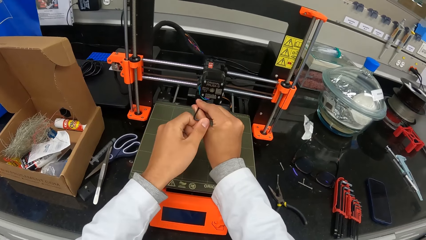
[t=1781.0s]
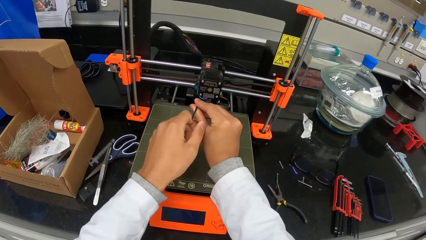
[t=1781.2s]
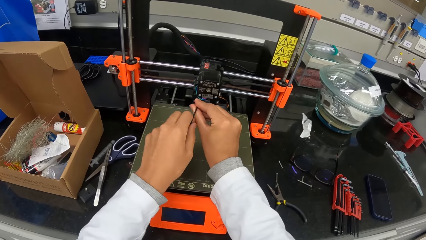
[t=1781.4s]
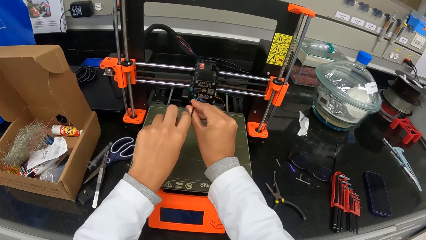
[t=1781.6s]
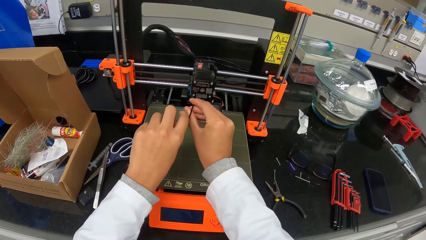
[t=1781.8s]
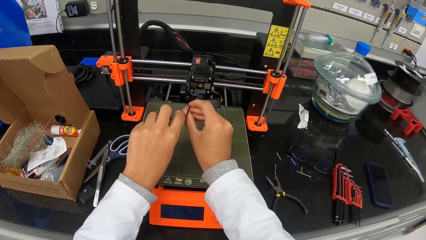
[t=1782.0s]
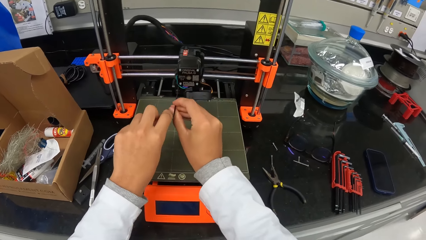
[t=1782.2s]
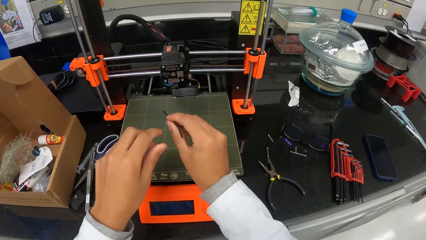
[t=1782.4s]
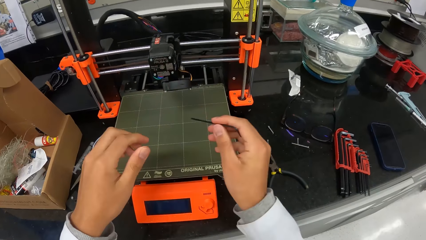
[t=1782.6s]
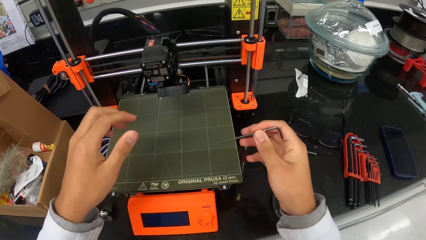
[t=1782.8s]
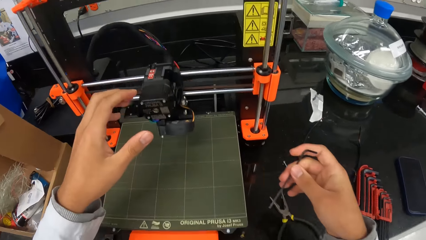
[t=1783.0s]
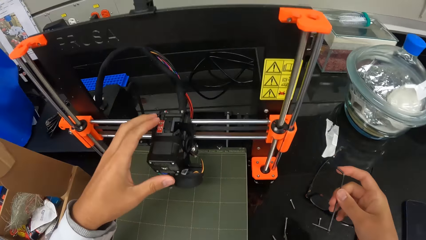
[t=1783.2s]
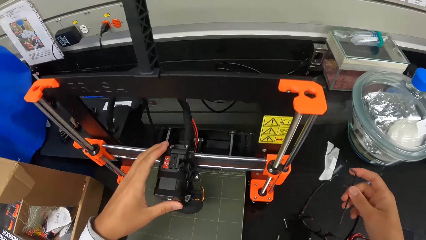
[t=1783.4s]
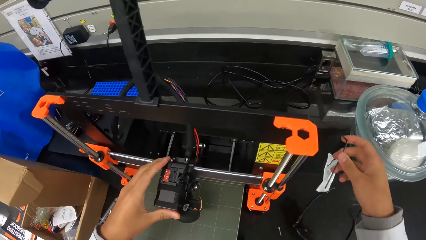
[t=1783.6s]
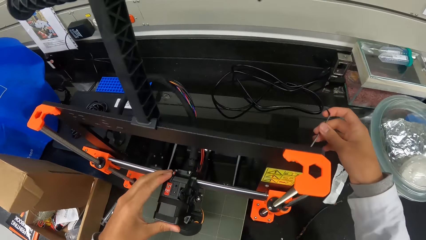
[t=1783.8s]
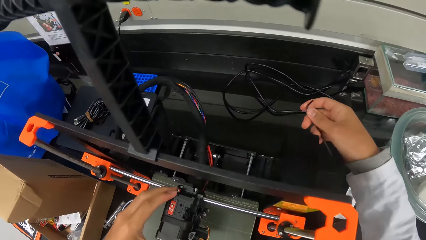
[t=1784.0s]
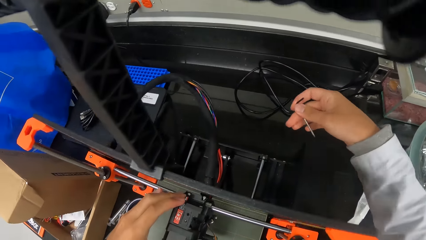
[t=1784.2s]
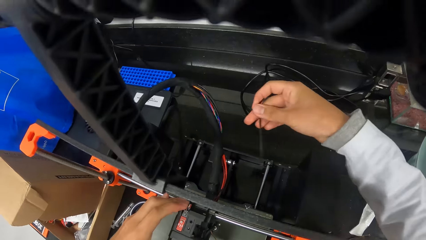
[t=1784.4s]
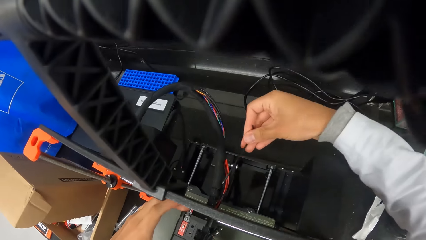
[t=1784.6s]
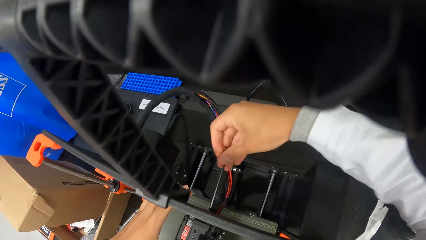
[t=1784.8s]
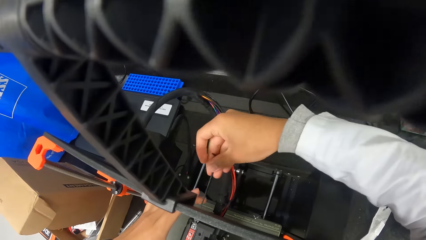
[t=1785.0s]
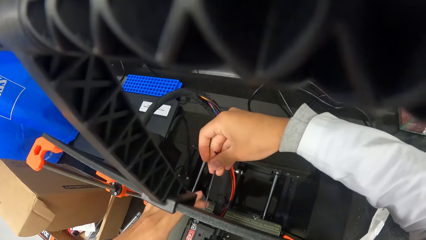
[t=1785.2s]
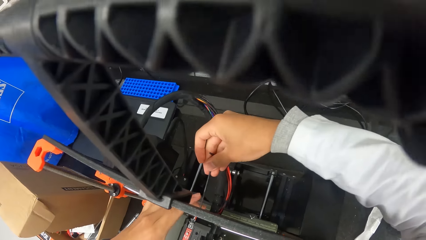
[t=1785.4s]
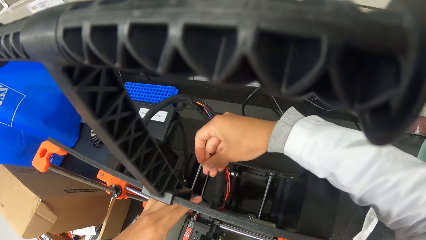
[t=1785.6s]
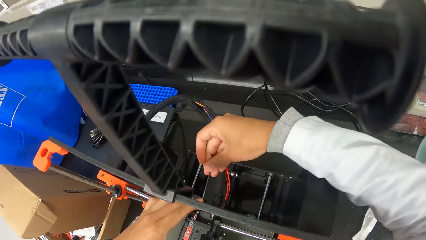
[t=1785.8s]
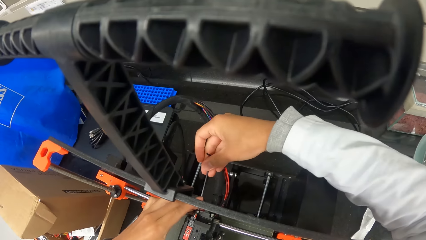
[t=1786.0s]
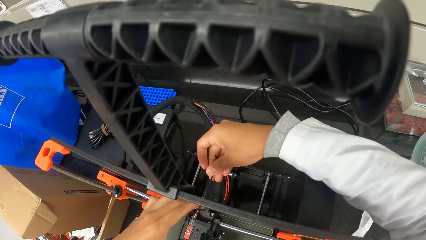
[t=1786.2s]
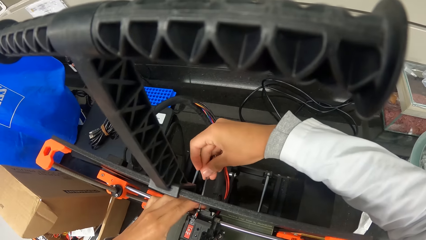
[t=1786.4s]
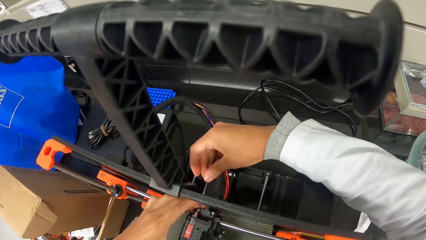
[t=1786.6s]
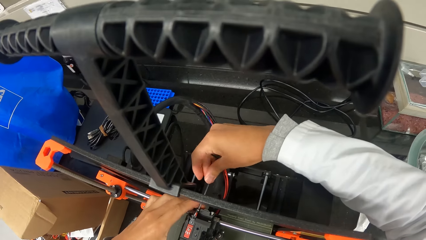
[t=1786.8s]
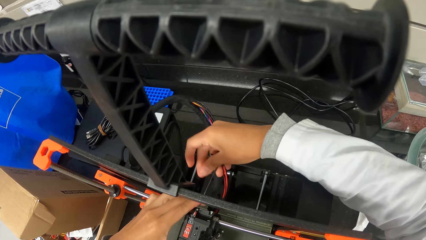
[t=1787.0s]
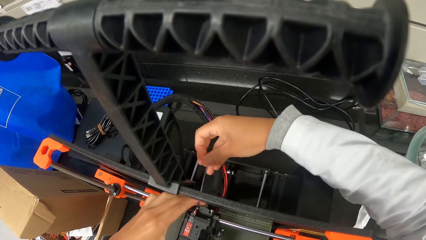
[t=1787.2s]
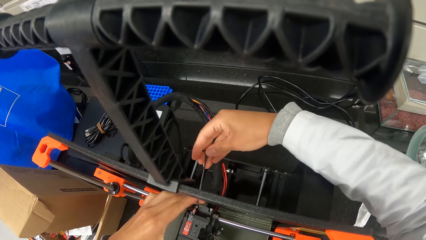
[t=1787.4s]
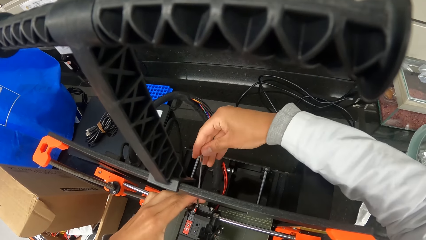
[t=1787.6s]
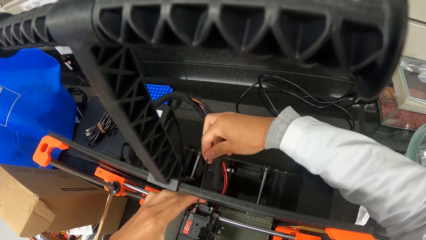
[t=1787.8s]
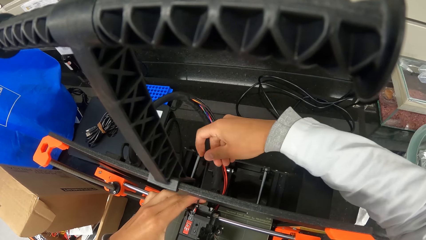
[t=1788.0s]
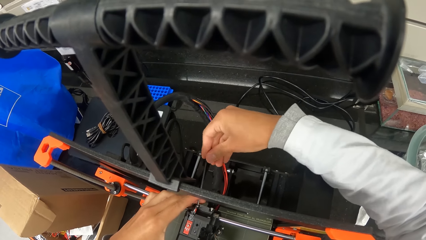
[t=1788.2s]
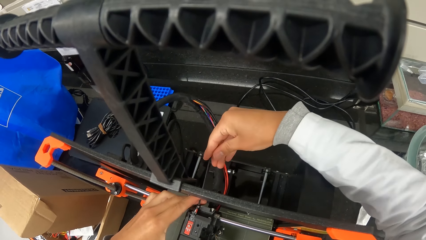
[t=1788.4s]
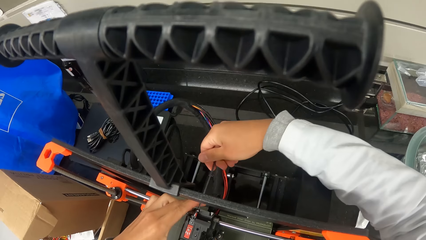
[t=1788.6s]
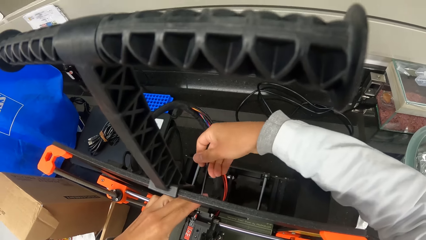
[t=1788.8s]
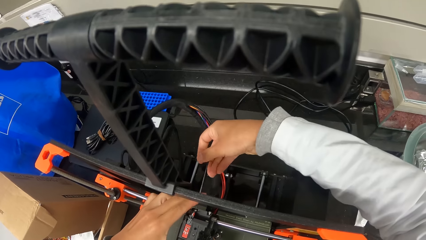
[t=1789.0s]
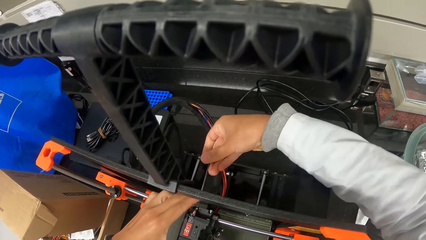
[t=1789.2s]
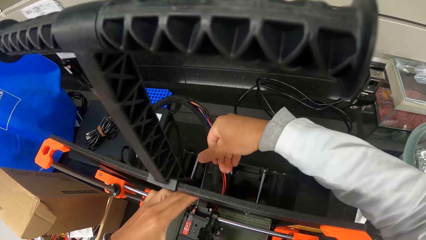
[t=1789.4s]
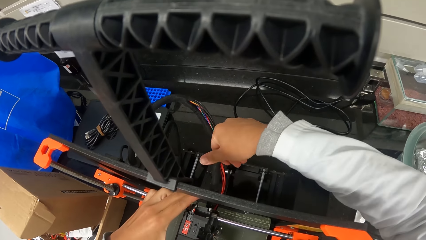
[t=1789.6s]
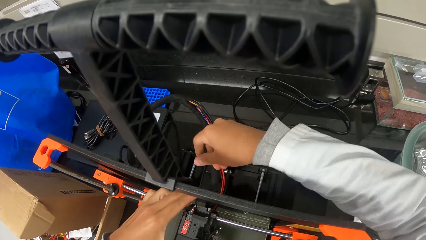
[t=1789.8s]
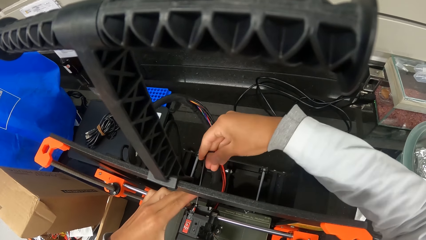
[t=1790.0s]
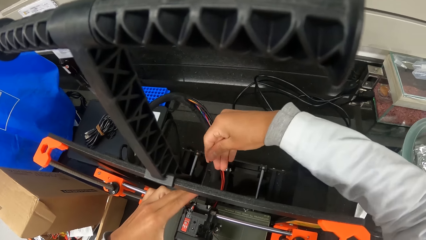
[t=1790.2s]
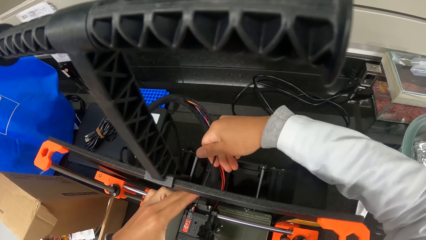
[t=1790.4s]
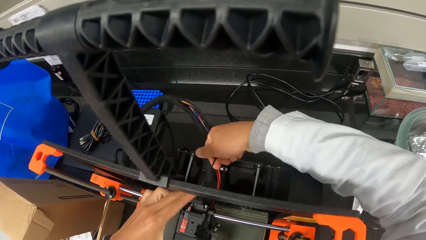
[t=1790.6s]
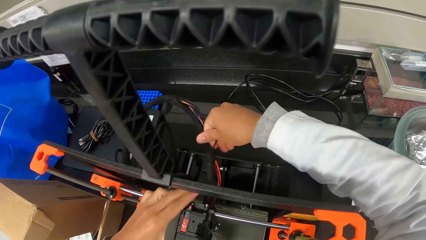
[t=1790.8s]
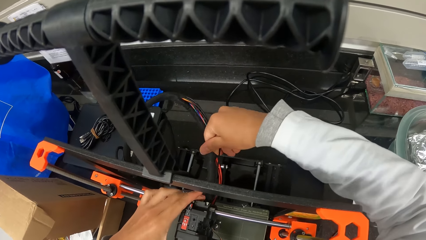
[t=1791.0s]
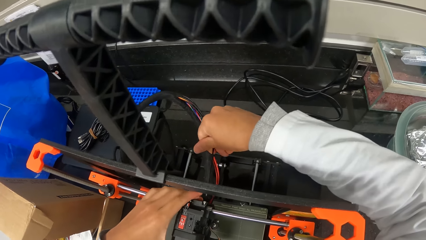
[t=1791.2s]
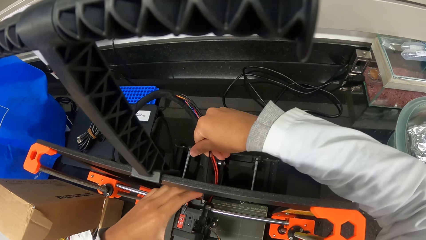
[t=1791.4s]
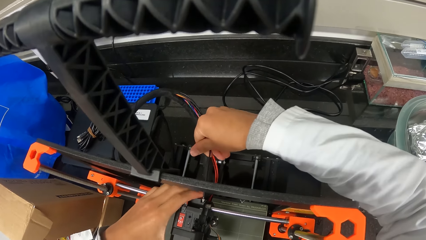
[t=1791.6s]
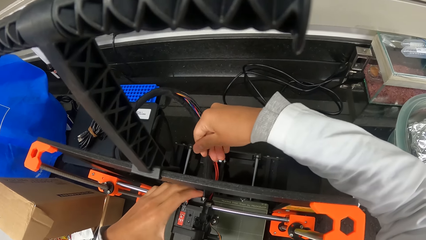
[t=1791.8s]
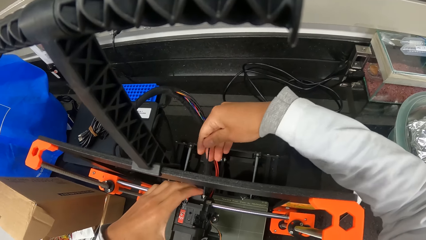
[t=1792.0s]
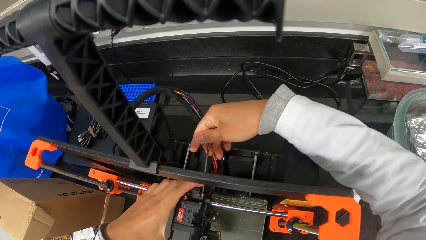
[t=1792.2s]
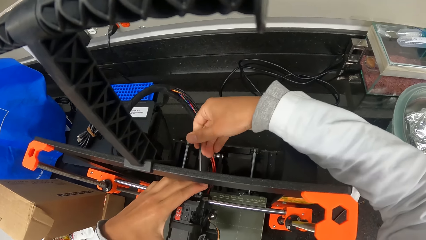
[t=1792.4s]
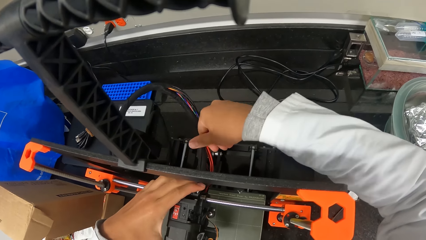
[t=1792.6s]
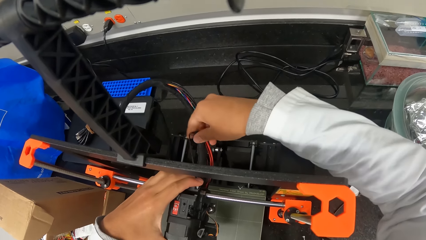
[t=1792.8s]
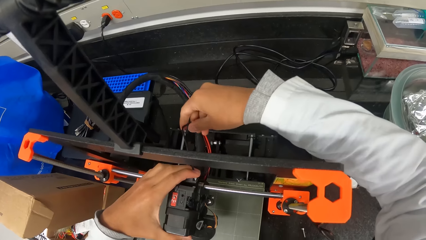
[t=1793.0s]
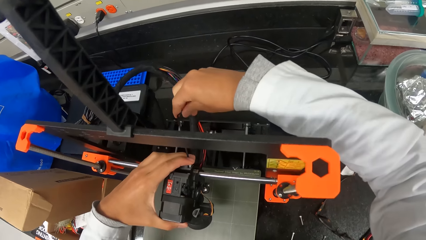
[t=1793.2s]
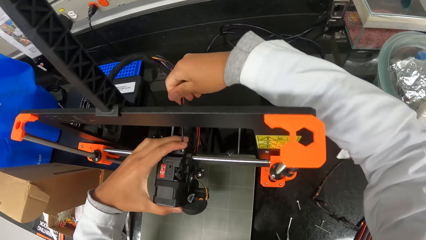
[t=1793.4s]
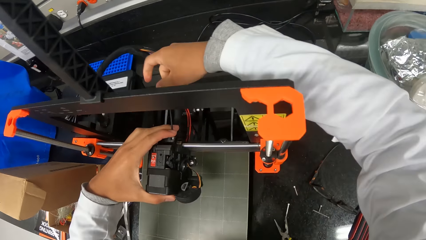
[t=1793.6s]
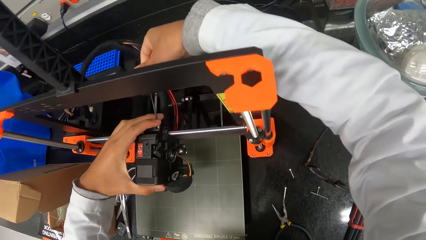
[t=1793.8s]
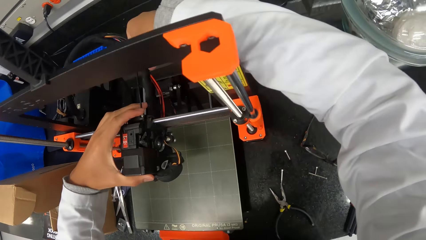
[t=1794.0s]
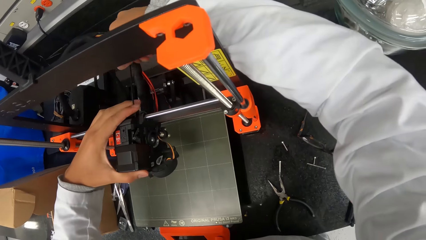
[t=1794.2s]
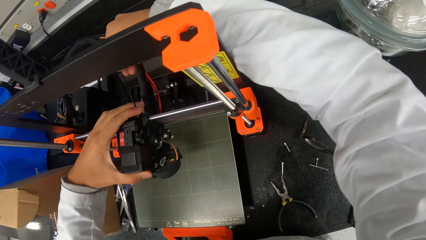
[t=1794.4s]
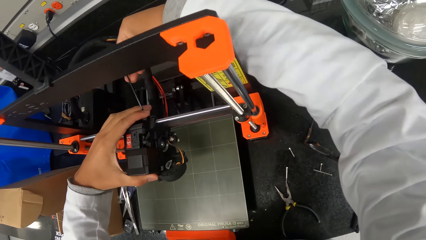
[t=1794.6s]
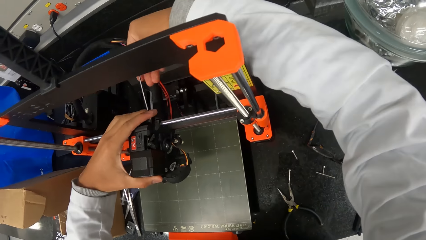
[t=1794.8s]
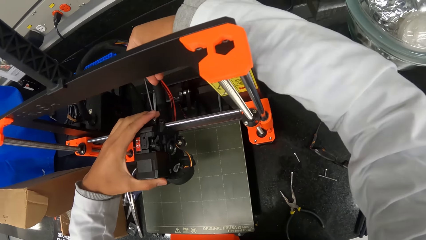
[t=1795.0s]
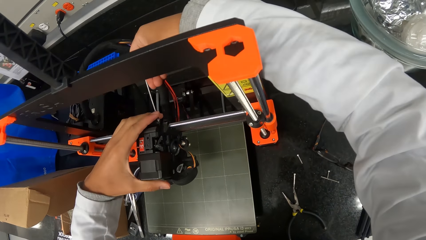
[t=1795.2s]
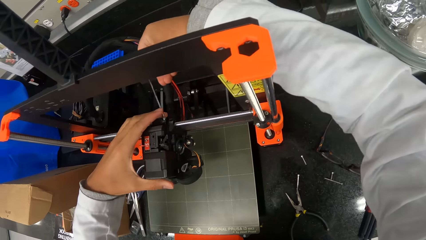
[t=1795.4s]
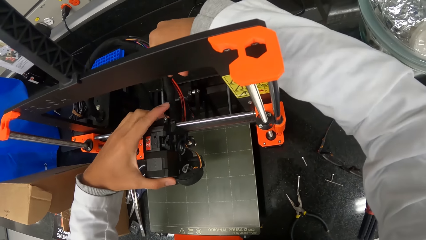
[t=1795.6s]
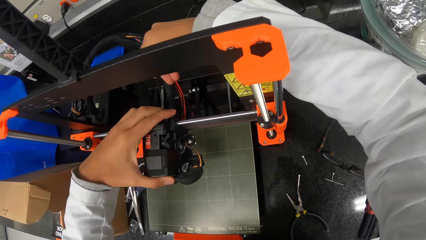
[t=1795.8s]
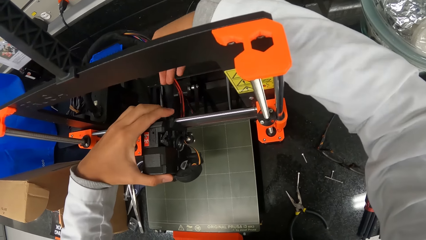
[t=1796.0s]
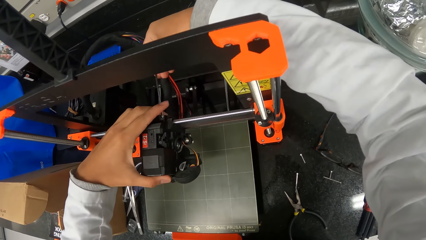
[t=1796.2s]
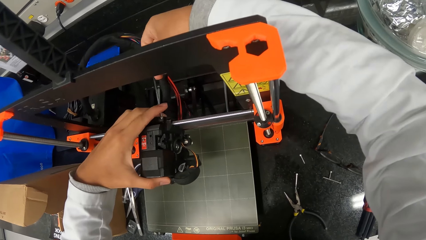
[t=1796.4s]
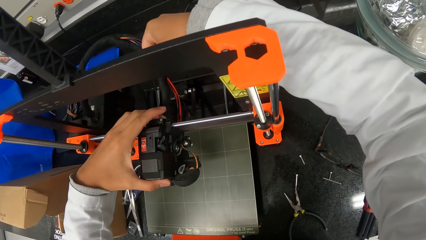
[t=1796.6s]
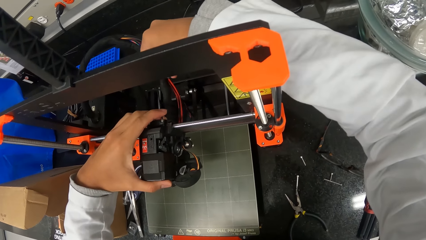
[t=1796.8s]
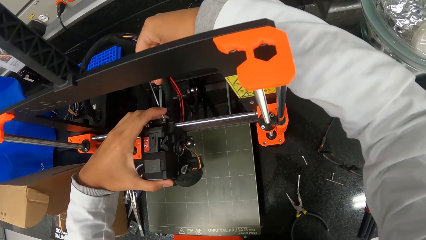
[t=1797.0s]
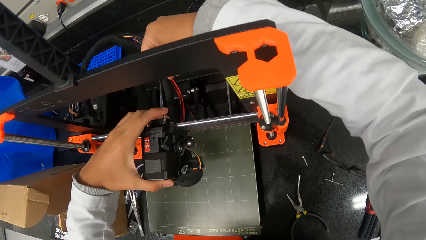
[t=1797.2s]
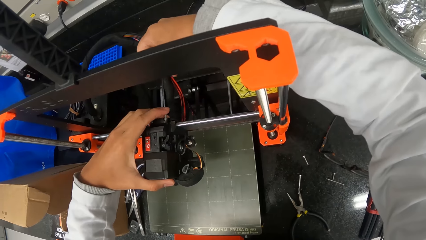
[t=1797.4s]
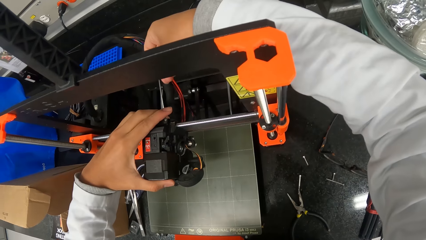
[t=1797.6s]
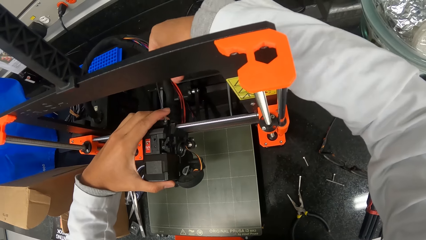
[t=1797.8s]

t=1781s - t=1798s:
The camera wearer holds the extruder of the 3D printer on the countertop with his left hand. He tightens a screw in the extruder of the 3D printer on the countertop with the hex key in his right hand.
